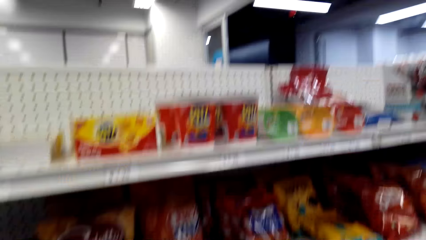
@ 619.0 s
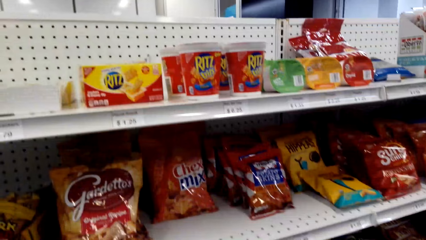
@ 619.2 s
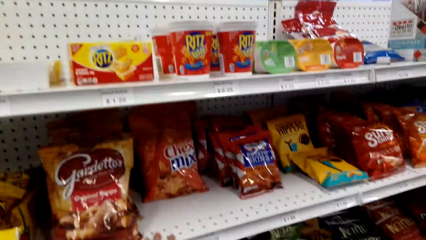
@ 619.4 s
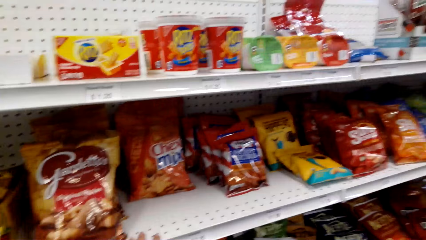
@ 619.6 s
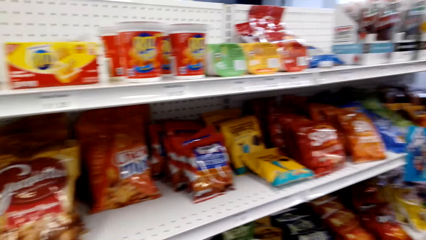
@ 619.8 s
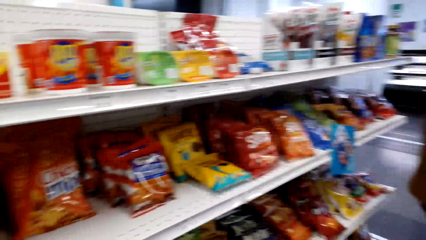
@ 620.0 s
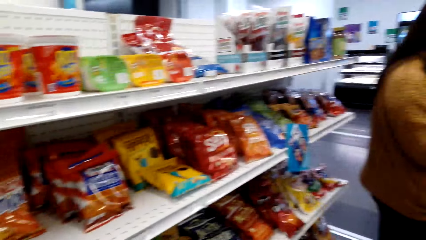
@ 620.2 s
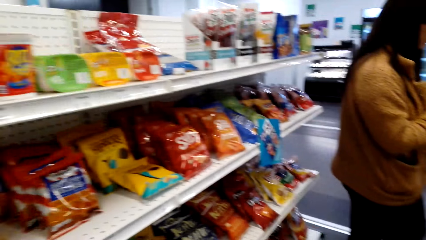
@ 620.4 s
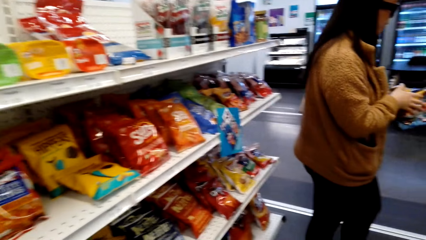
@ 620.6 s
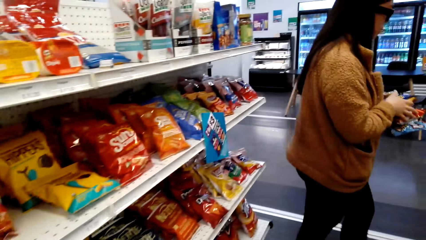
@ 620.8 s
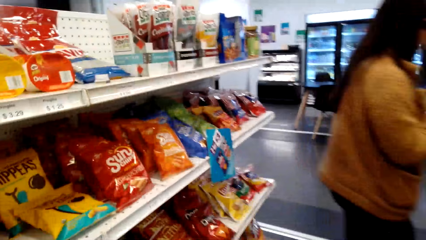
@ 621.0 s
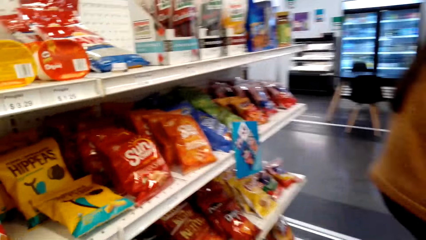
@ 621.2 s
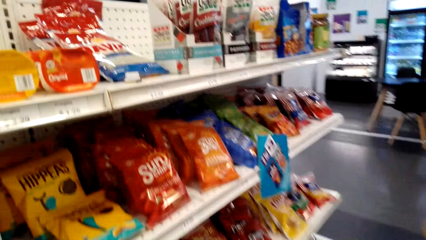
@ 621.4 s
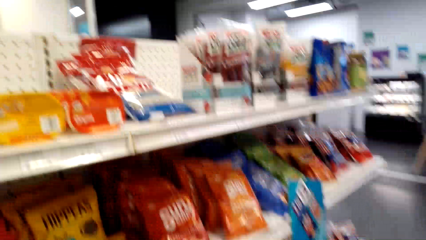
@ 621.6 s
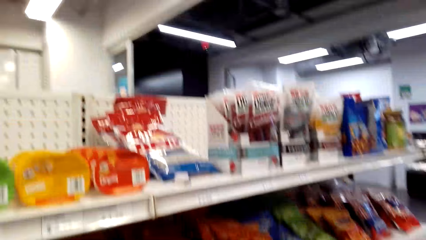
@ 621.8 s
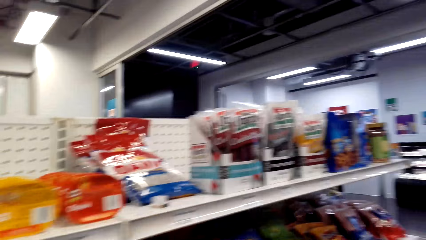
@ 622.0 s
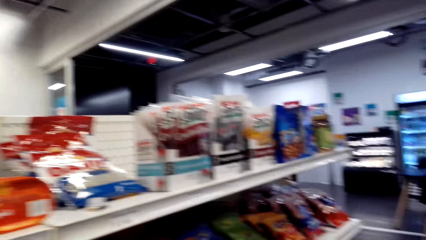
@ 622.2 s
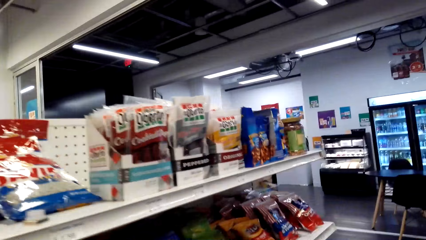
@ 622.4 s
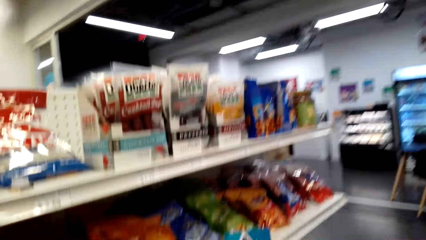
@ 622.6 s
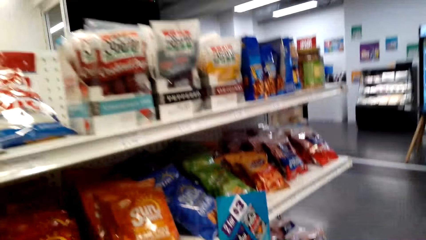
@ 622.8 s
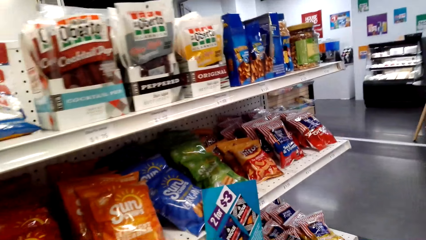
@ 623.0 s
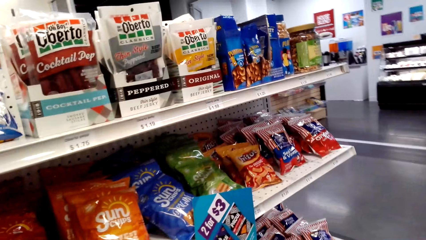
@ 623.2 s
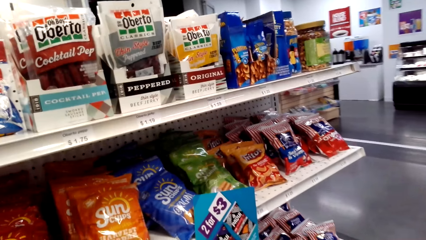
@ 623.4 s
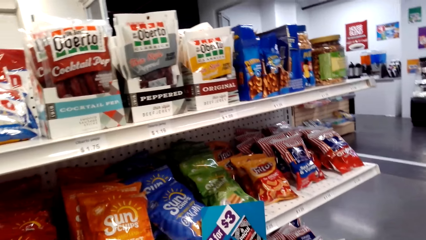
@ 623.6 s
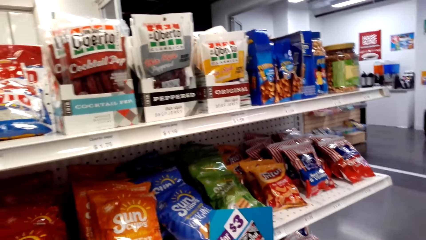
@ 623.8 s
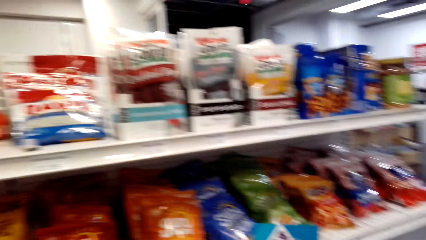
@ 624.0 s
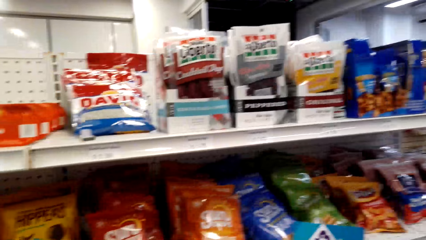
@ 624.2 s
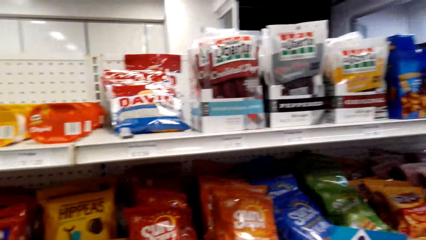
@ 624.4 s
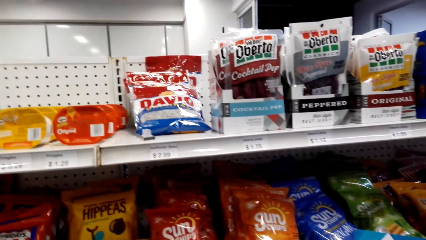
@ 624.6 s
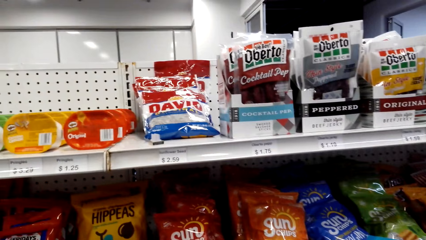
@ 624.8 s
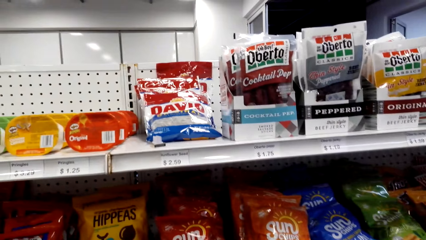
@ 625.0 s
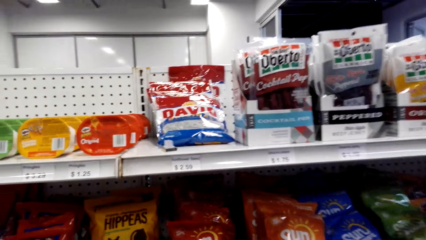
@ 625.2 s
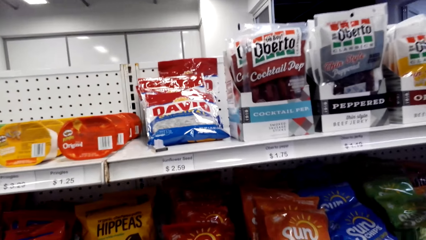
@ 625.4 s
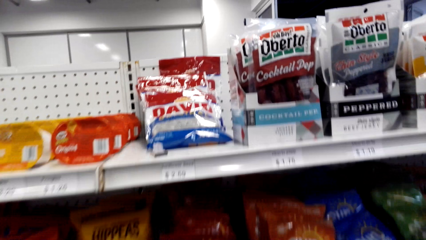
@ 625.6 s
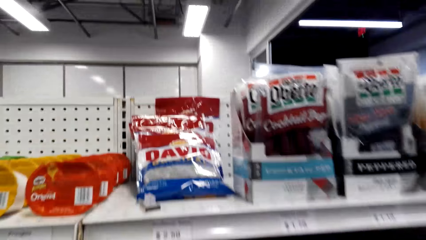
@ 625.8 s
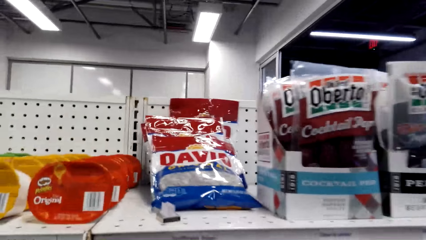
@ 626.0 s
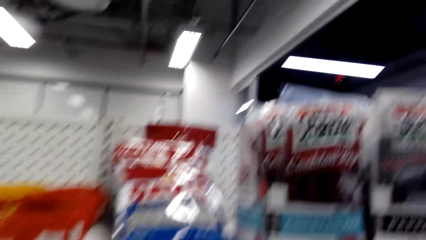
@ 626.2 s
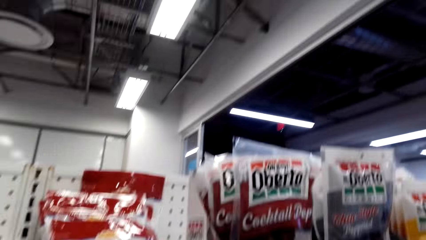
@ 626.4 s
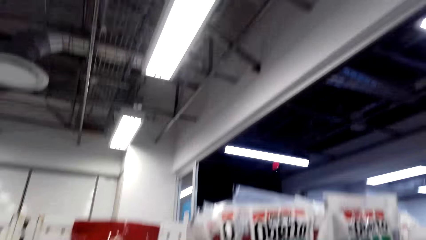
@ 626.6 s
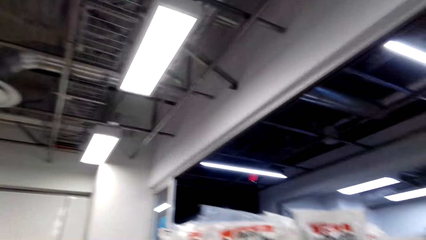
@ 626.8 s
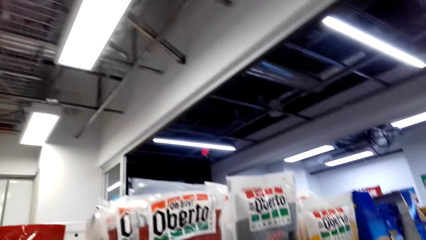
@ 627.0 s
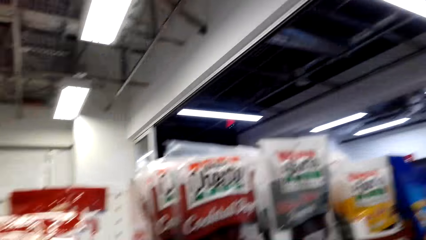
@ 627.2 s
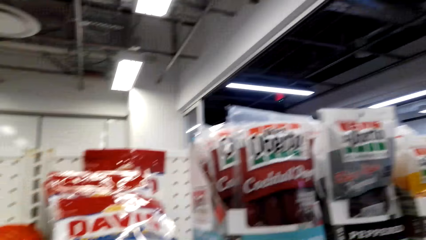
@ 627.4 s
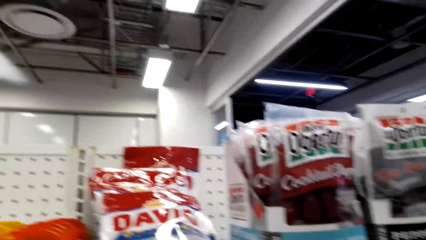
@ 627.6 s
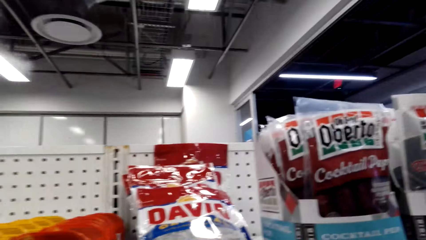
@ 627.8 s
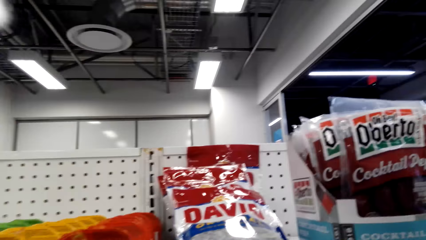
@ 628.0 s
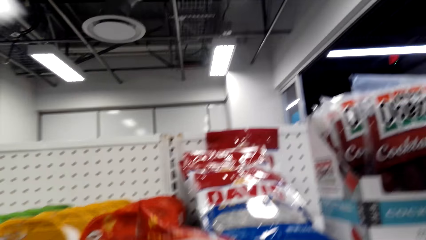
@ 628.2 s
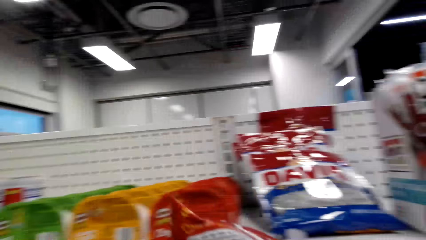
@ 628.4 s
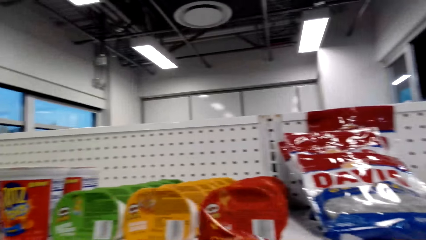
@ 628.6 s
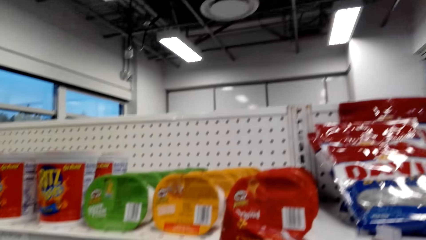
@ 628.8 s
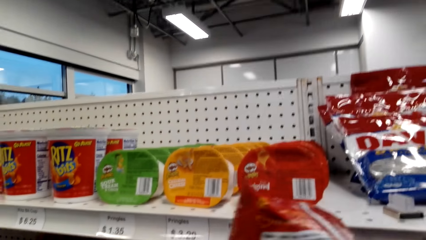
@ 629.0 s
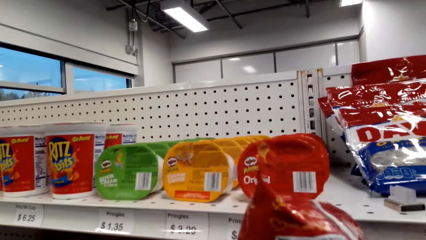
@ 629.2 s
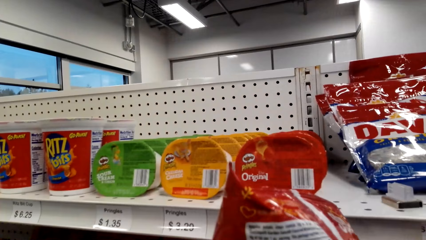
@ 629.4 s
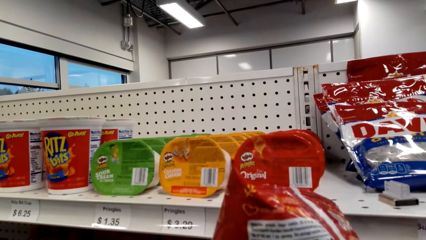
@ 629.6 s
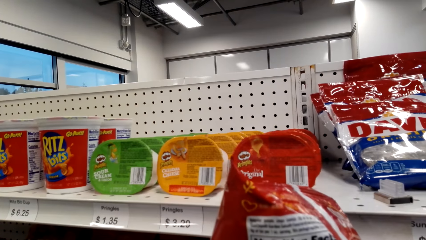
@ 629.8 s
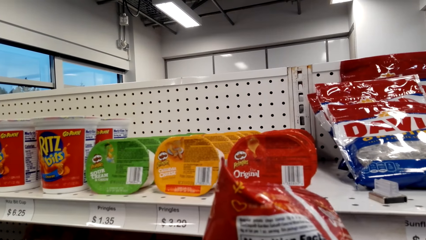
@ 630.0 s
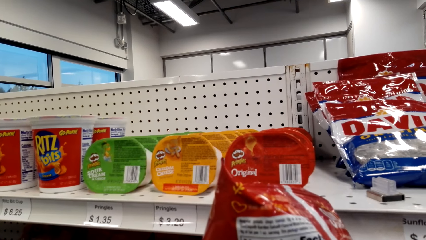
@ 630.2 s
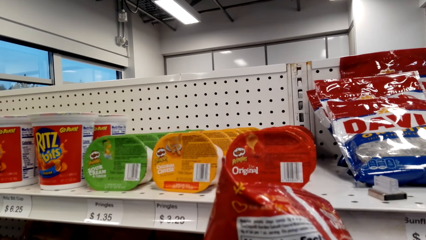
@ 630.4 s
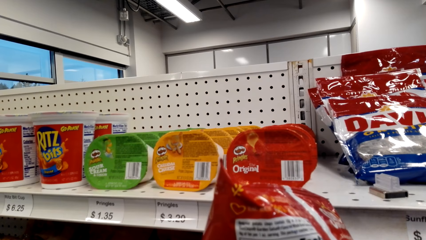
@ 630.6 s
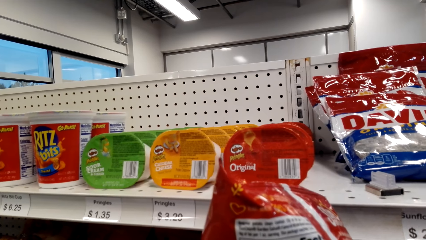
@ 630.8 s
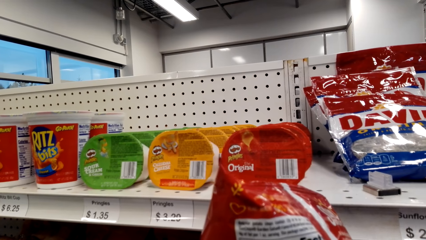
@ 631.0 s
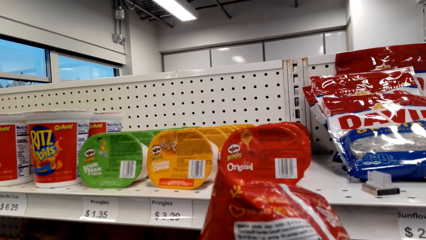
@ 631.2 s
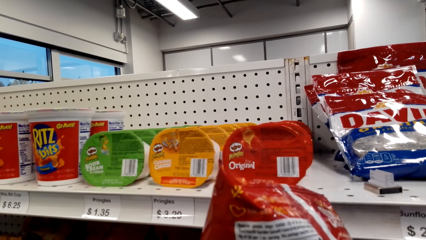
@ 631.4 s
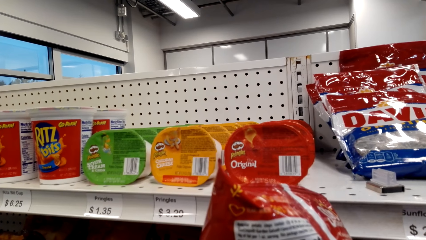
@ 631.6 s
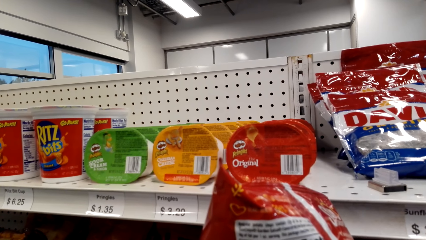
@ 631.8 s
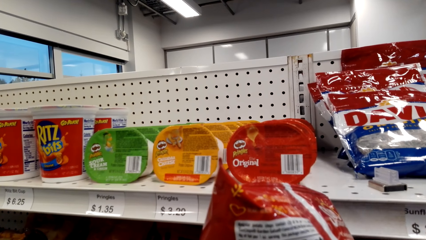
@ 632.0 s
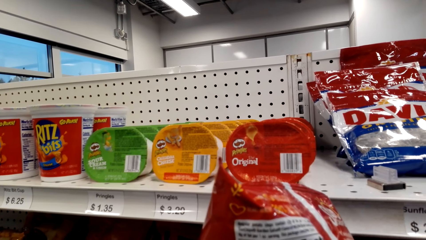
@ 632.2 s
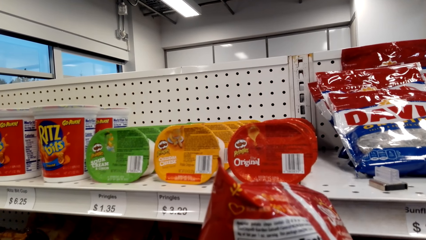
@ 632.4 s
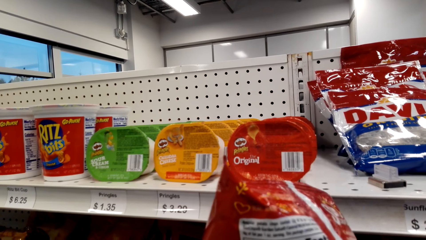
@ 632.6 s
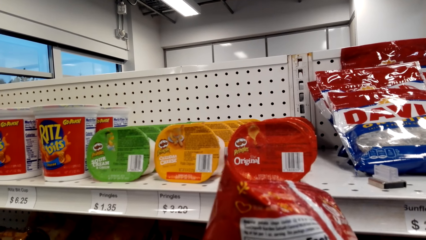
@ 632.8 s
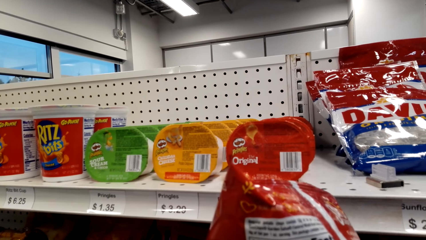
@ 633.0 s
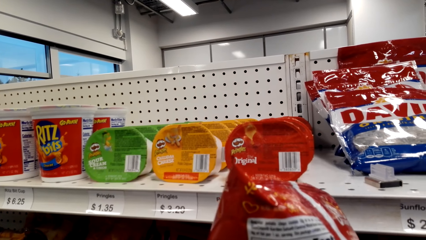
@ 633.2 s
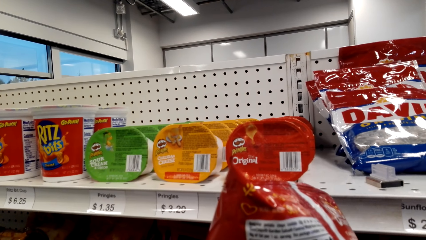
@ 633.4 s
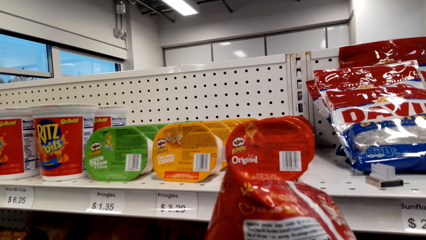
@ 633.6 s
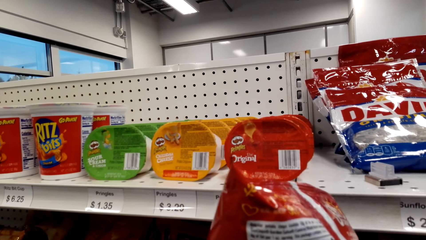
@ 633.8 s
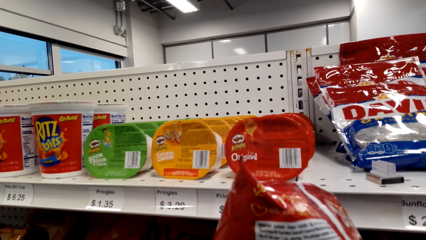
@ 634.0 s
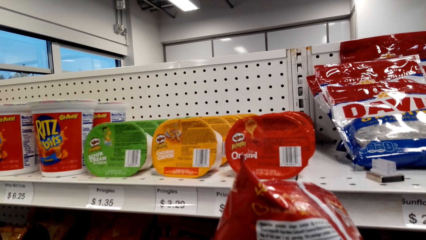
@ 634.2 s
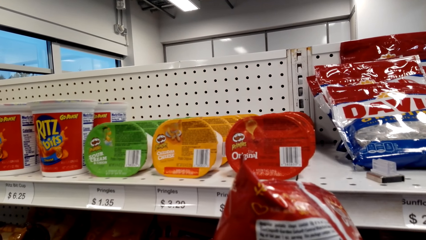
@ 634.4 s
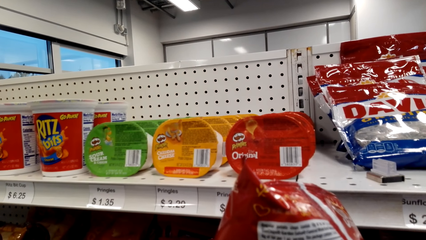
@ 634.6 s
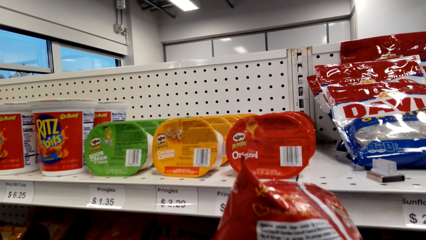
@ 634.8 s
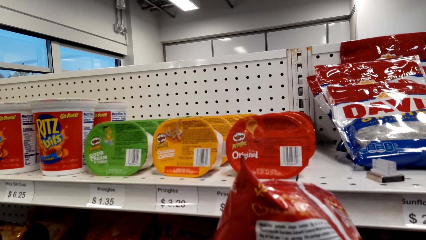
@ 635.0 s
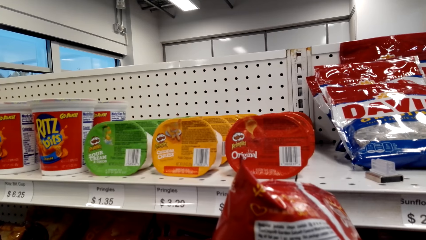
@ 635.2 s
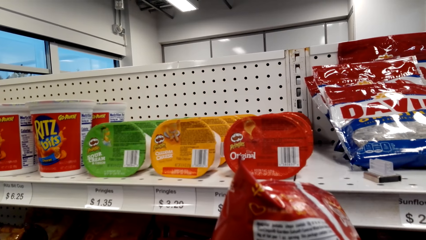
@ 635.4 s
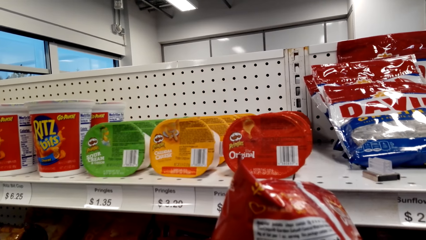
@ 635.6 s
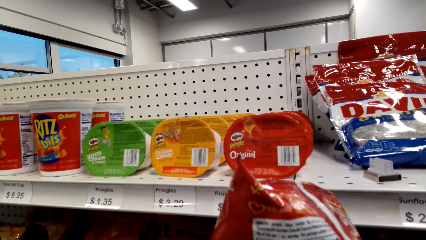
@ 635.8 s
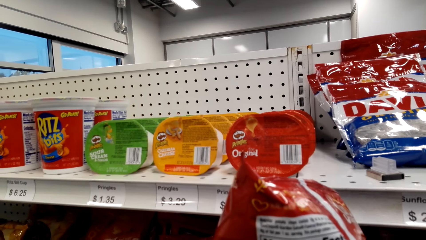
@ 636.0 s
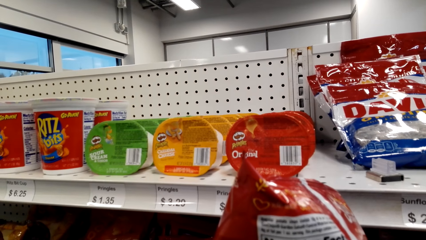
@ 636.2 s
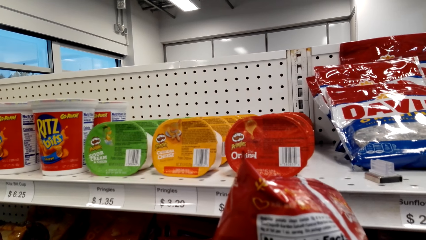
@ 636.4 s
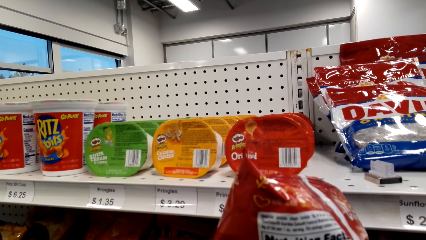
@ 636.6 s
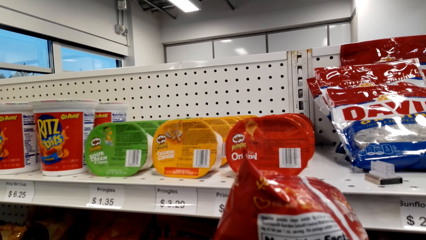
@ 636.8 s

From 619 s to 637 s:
A woman walks around. The camera wearer looks around a supermarket. They lift the sachet from a shelf. They look around the supermarket.
